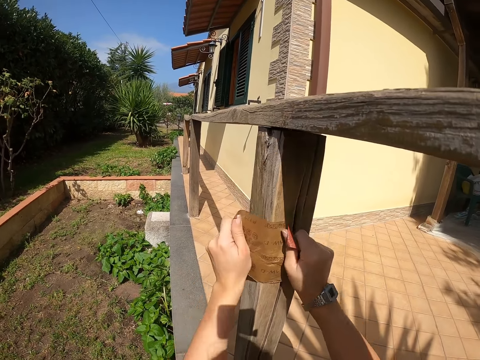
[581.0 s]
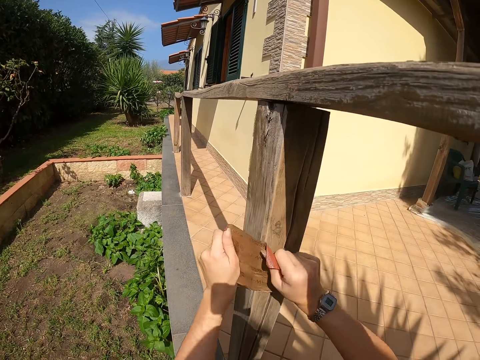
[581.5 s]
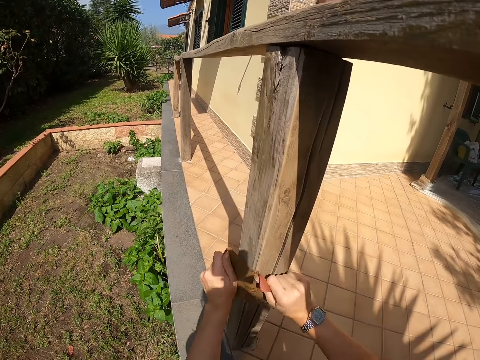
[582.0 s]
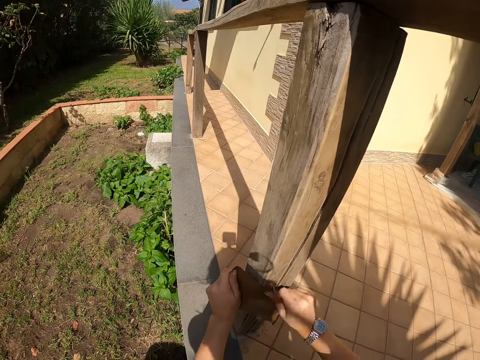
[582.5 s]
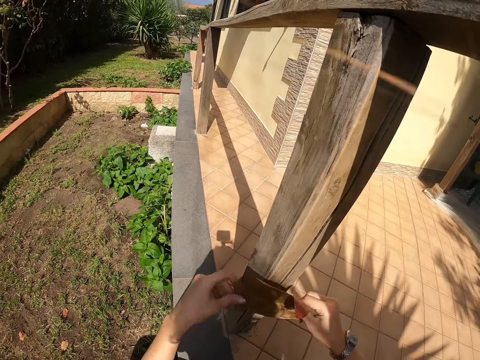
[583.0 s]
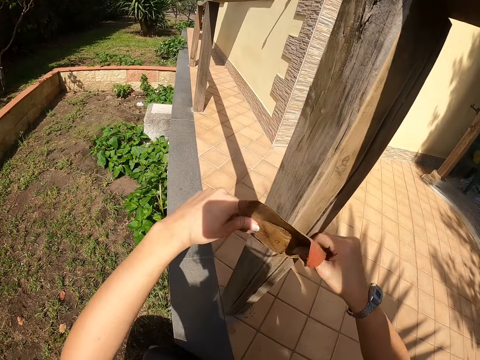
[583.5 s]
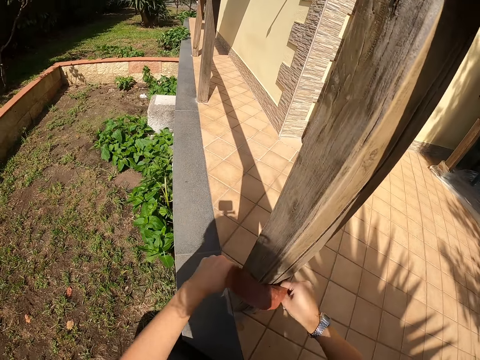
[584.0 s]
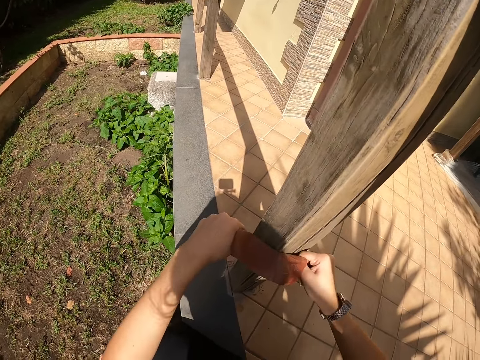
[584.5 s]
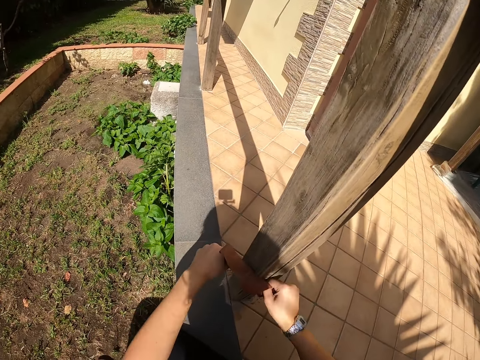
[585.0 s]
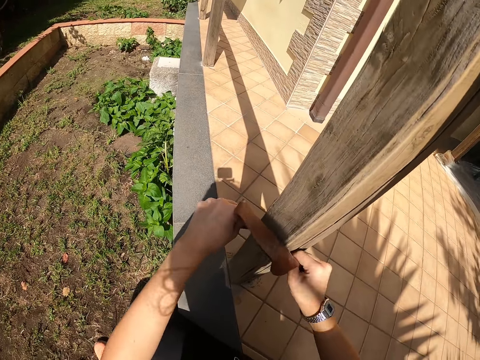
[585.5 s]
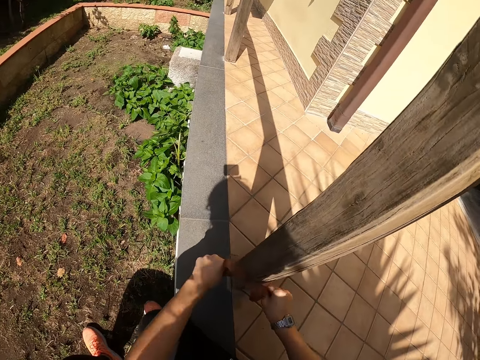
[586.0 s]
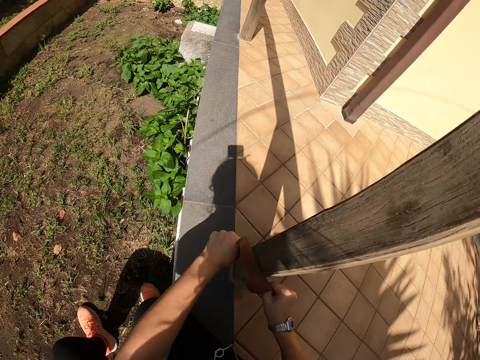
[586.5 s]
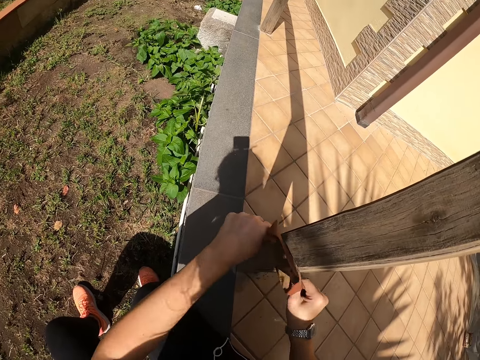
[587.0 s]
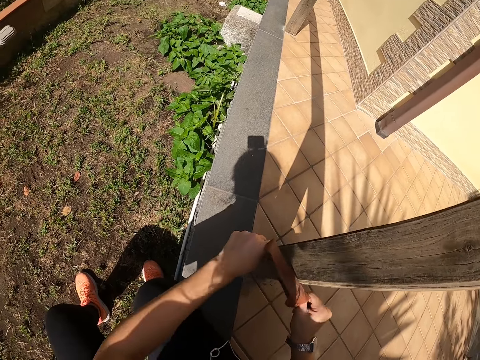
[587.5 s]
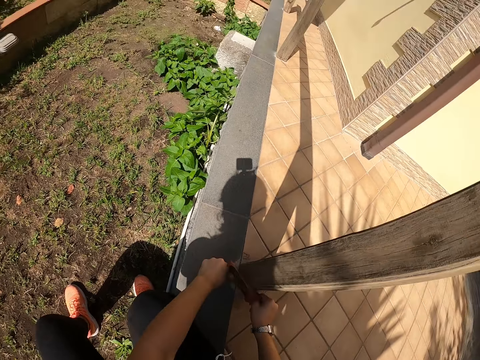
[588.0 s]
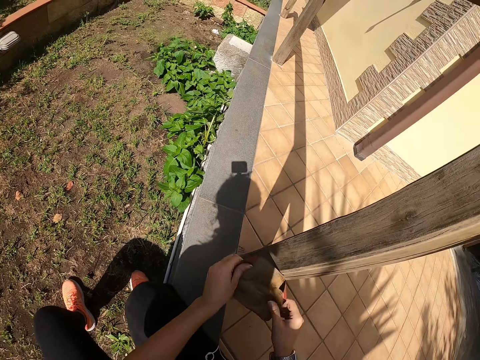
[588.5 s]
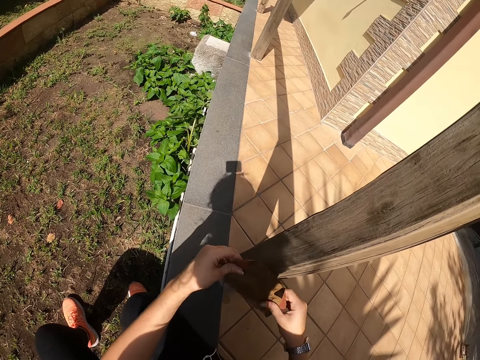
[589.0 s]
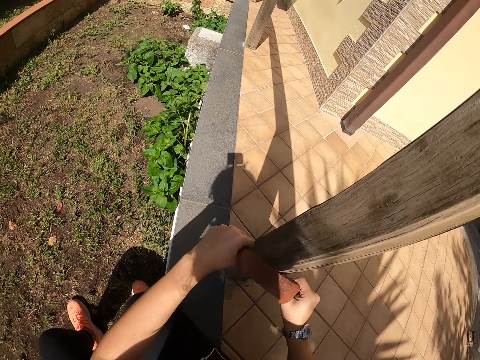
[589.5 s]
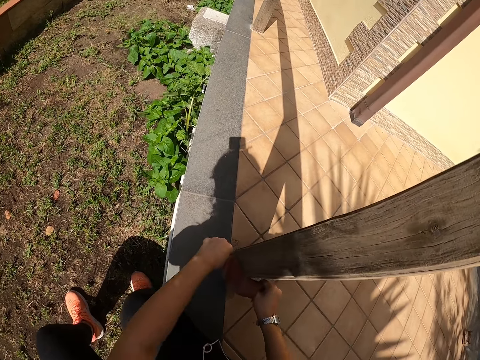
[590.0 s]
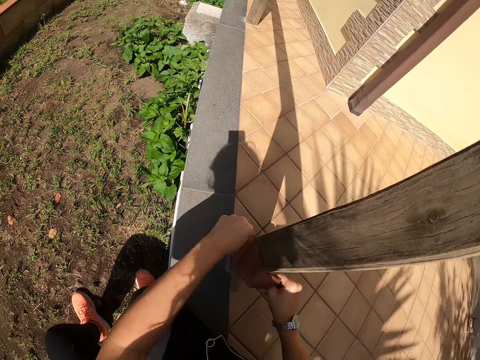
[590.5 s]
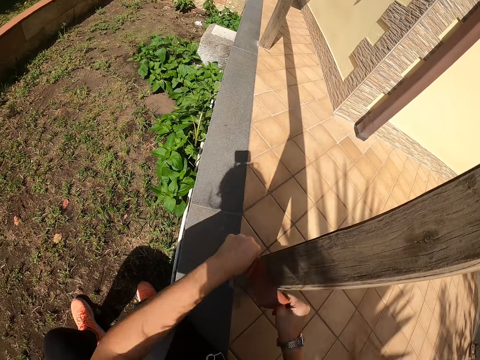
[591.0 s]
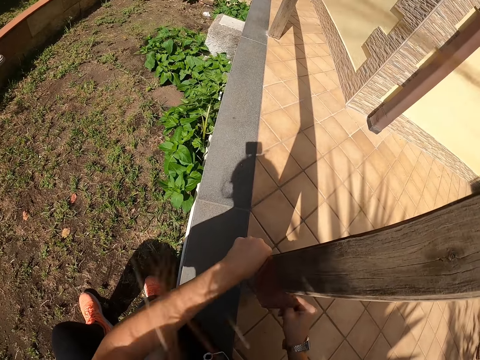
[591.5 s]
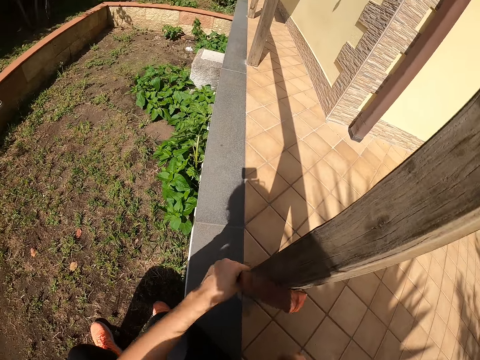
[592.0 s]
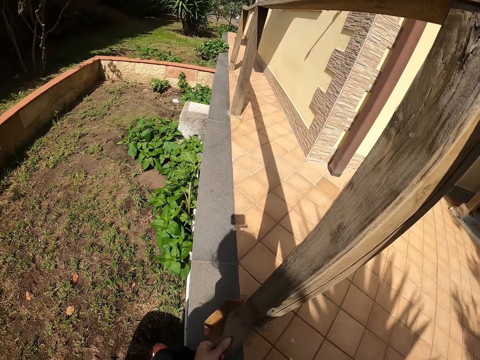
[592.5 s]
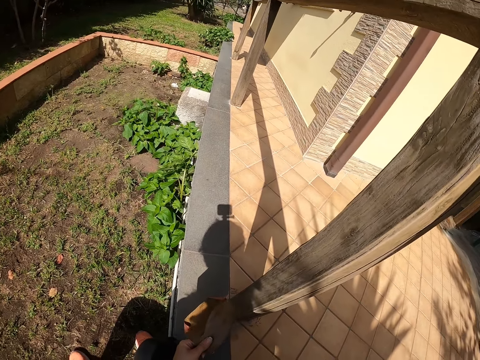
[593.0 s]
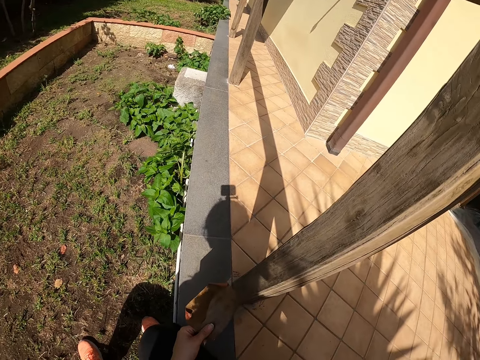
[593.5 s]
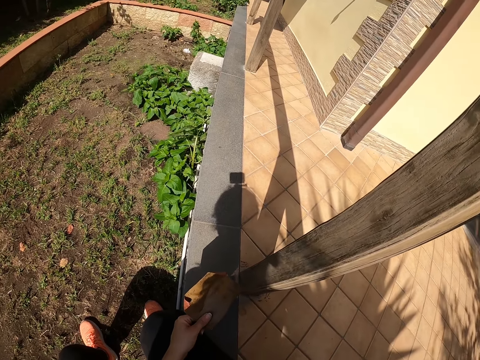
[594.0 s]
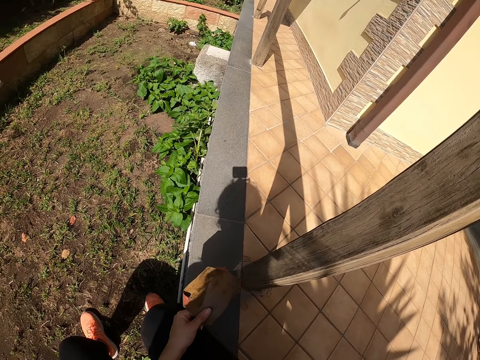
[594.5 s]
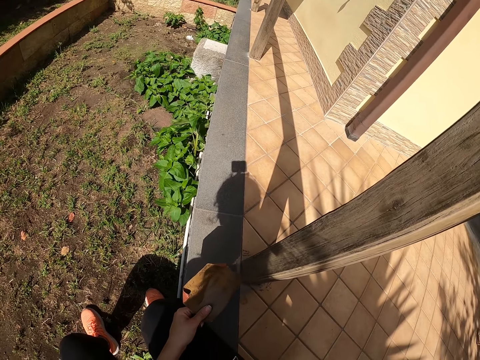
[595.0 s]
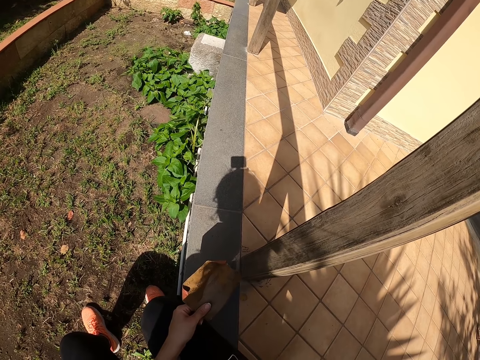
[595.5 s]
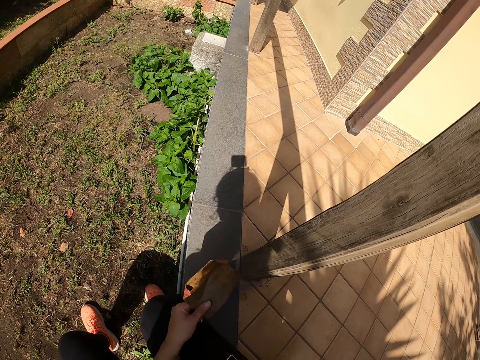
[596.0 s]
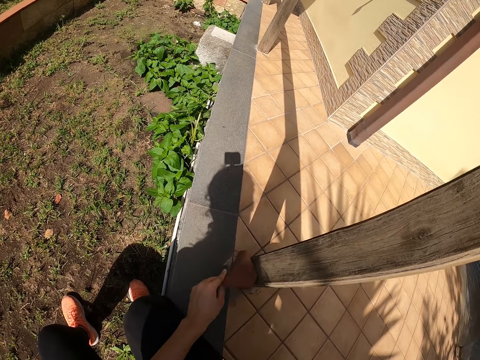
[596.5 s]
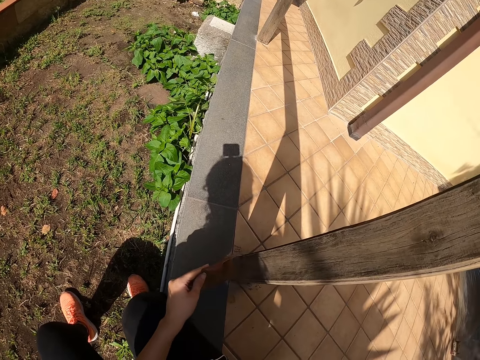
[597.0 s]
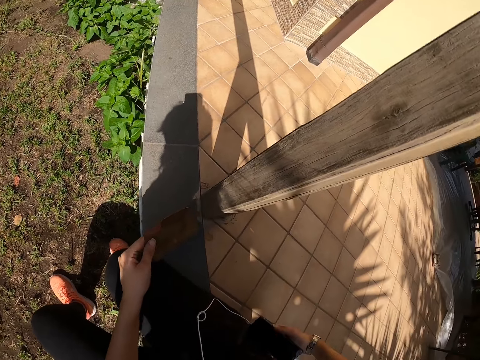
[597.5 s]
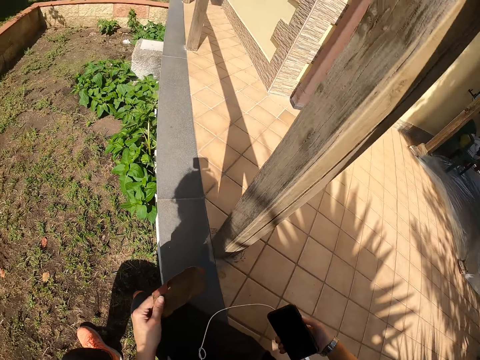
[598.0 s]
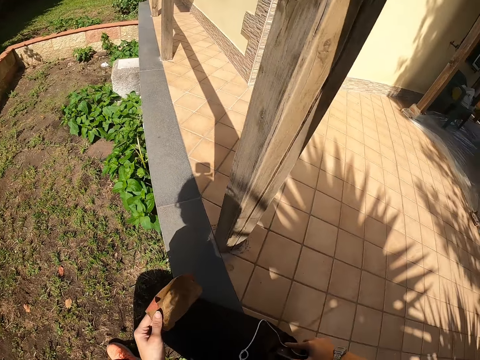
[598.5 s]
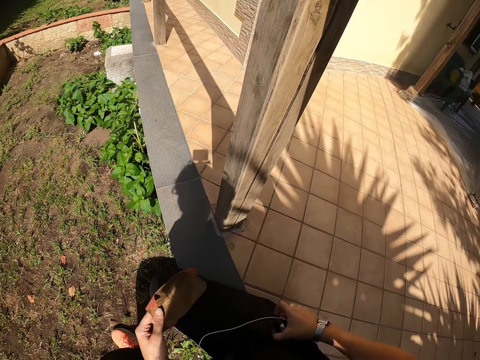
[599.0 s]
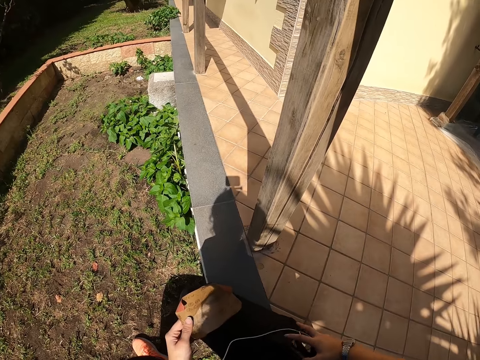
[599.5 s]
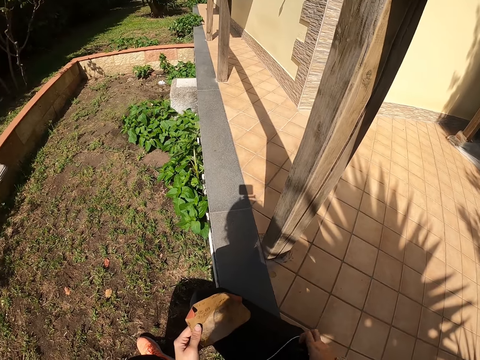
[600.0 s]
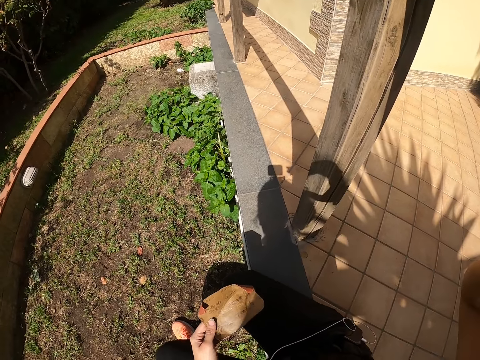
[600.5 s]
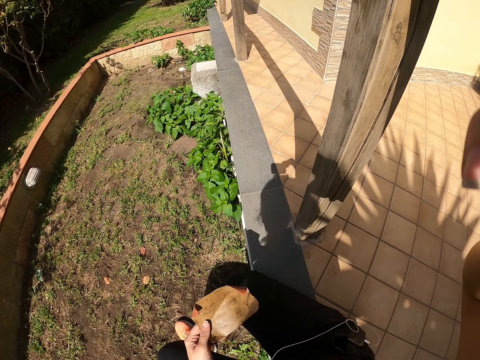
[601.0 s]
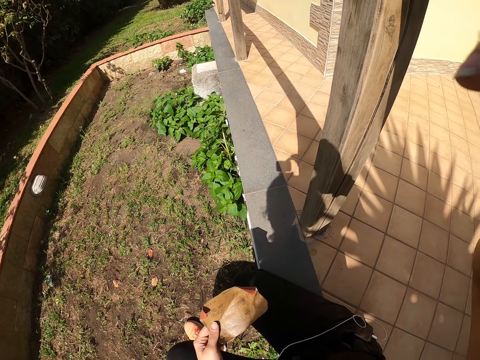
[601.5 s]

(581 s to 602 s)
The camera wearer smoothens the wooden railing with the sandpaper in both hands. They put their hand in their pocket. They press their phone. They remove their phone from the pocket. They put their phone back into their pant pocket. They adjust their camera. They raise their hand.
